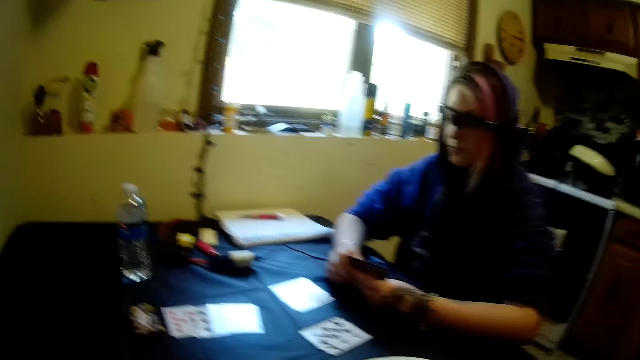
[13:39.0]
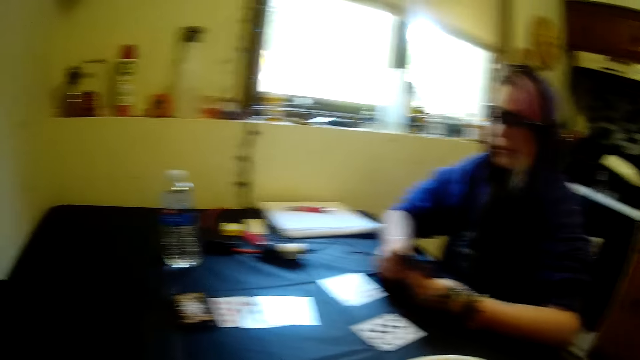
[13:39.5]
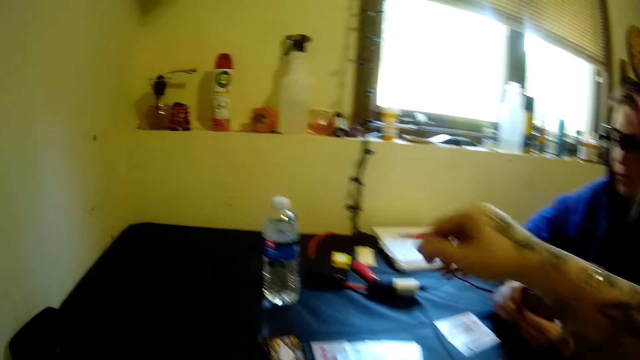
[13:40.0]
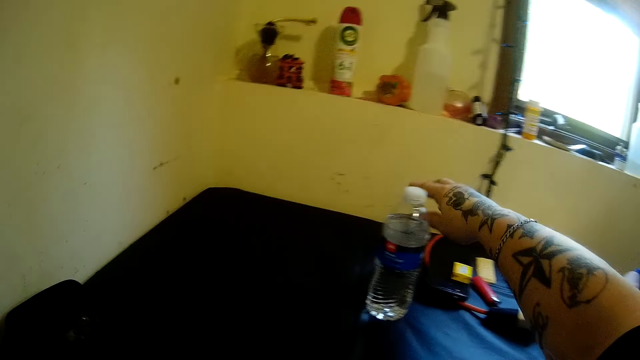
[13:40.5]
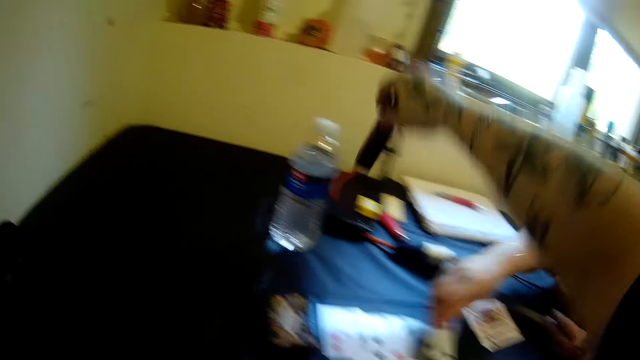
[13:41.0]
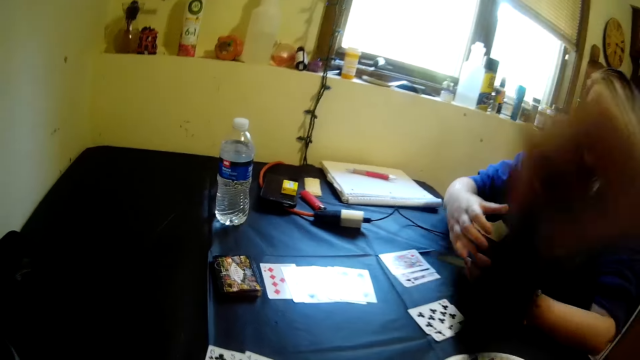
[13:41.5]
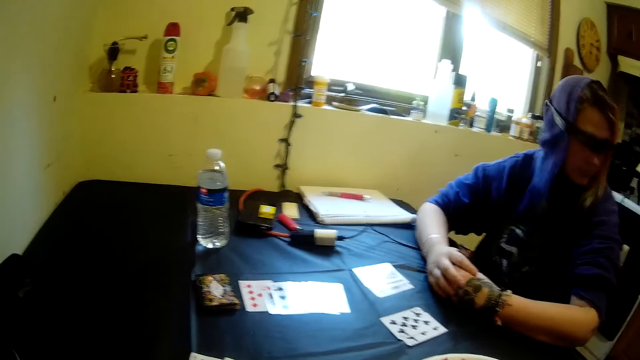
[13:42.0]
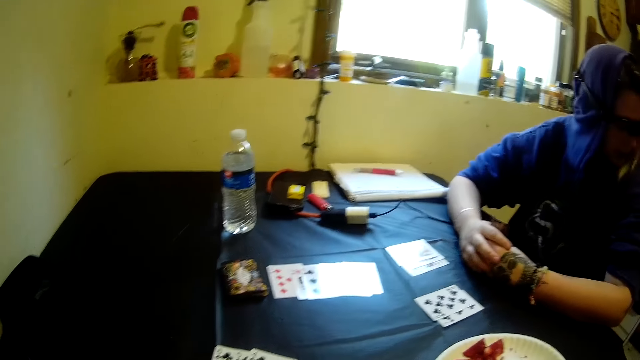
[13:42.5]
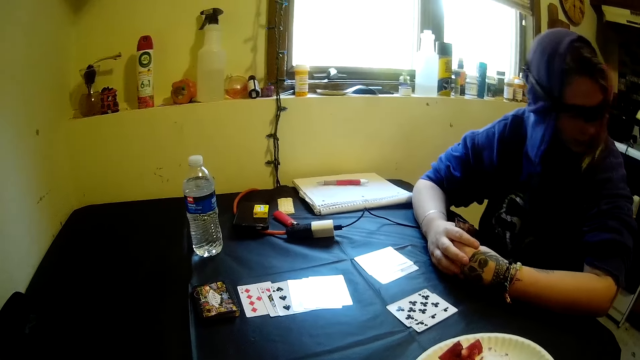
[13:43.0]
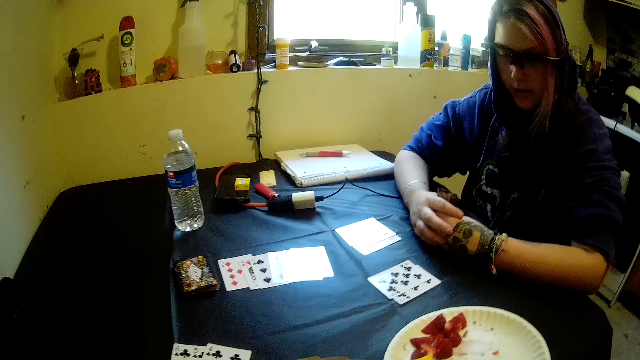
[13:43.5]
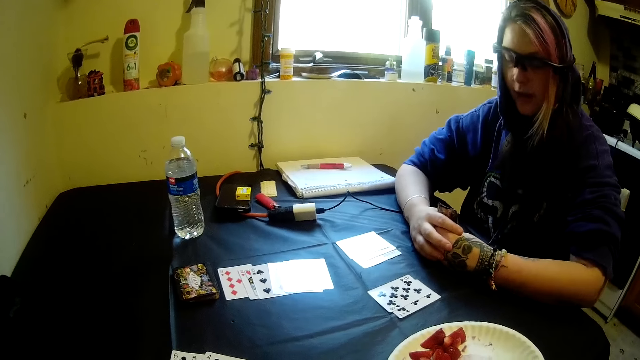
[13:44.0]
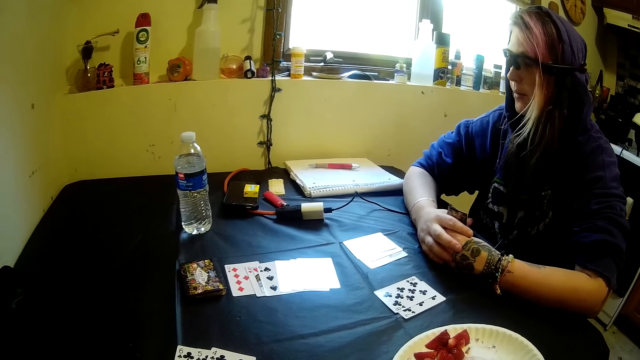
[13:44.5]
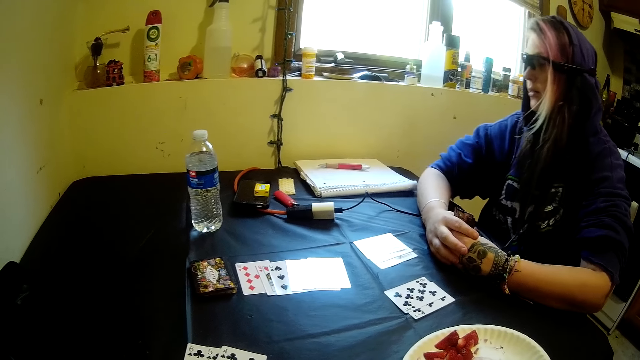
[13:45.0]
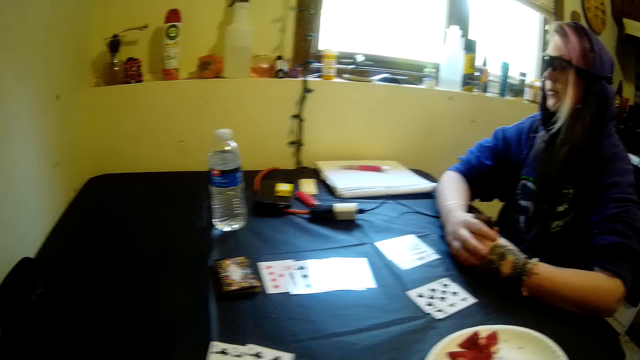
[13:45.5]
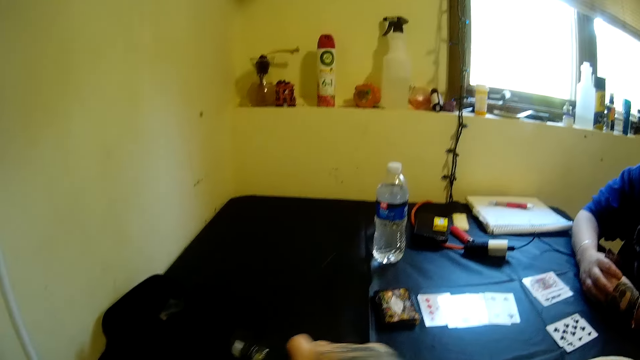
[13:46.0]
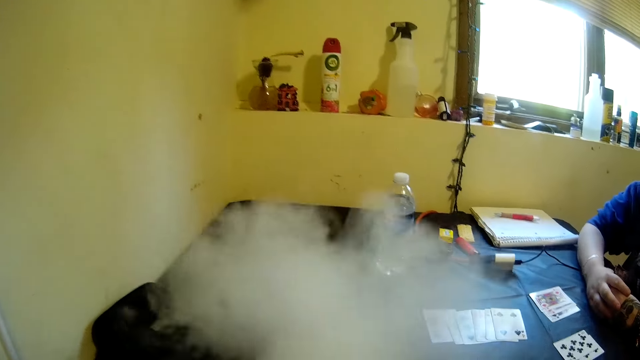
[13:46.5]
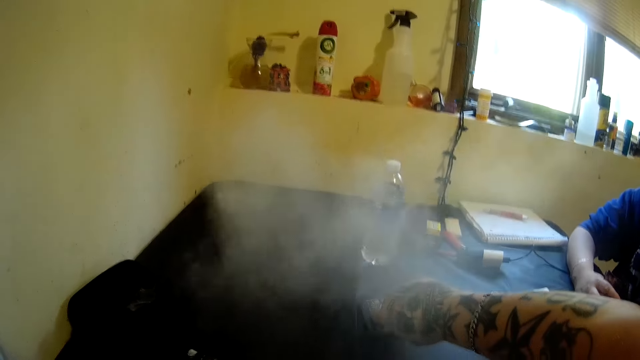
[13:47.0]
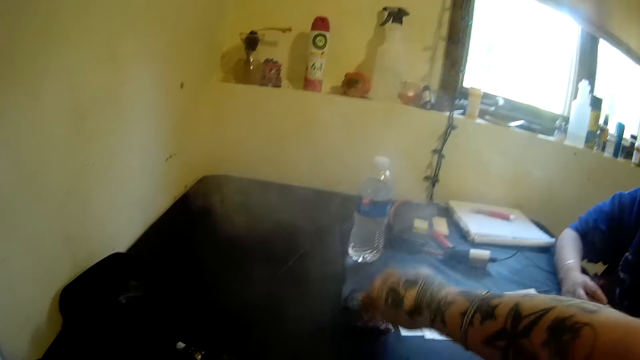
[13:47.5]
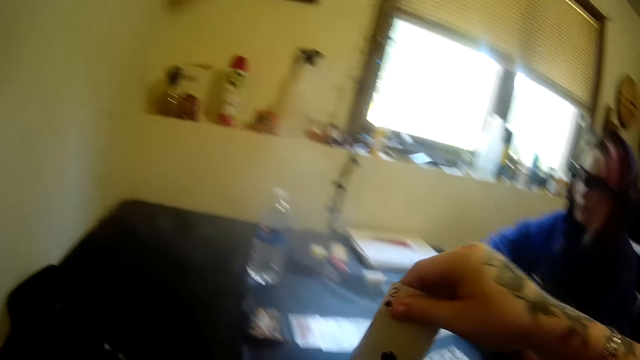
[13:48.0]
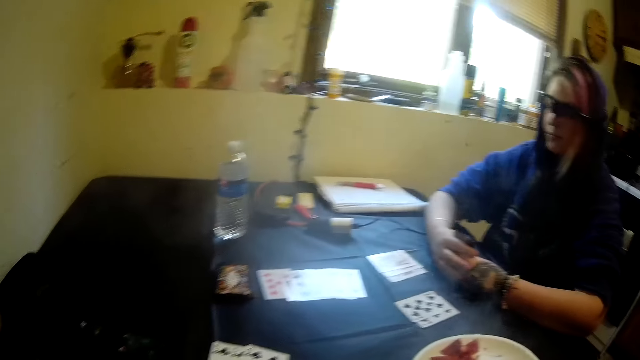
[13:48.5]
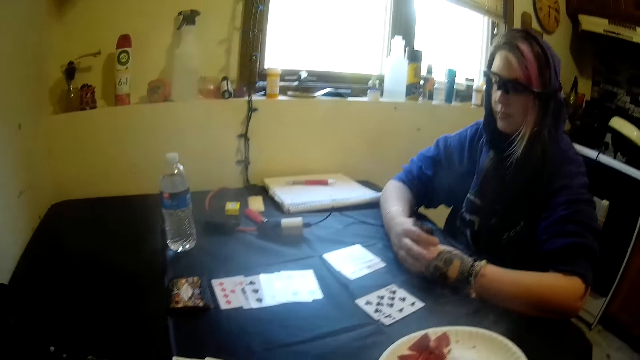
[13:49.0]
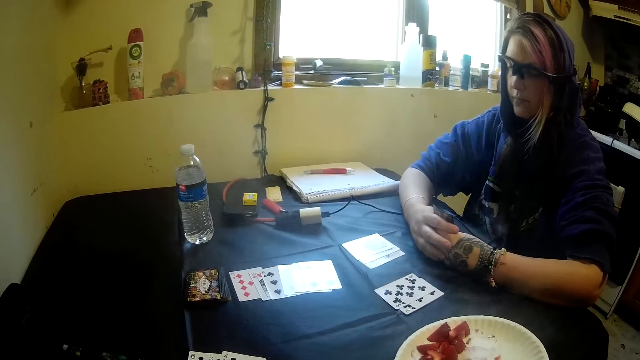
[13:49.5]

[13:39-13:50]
The camera wearer picks the electric cigarette on the table with his right hand. He drops the electric cigarette on the table with his right hand. He picks another card from the stack of cards on the table with his right hand.

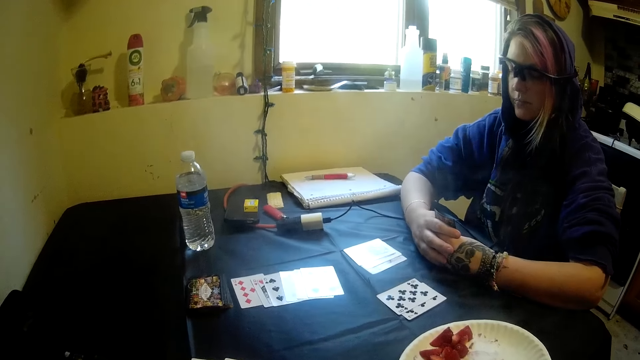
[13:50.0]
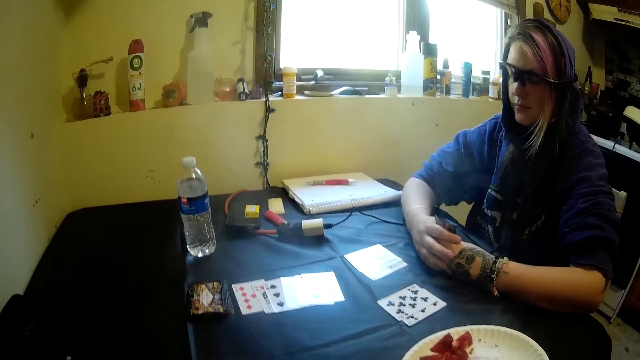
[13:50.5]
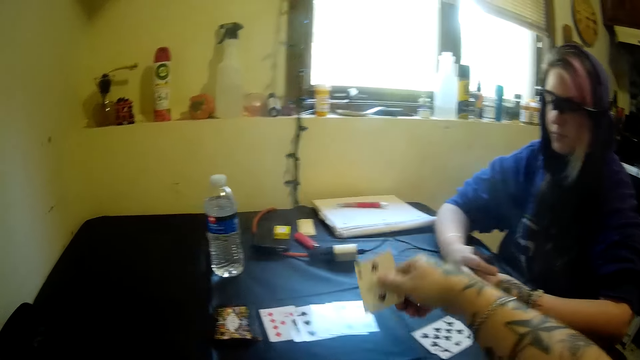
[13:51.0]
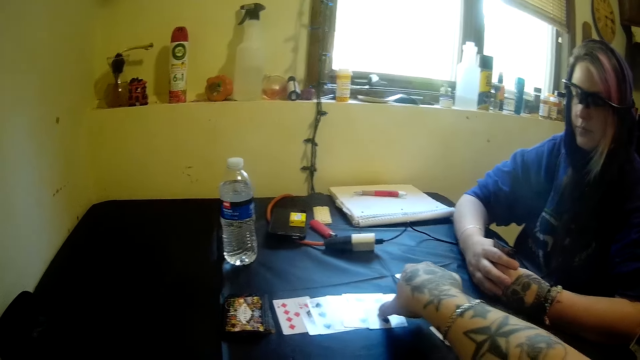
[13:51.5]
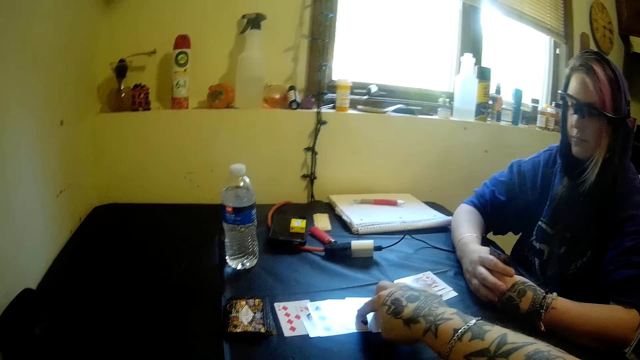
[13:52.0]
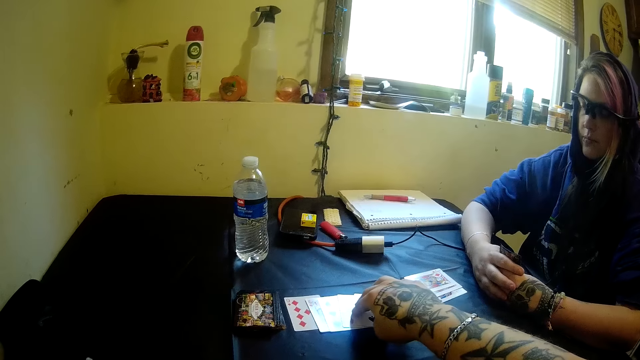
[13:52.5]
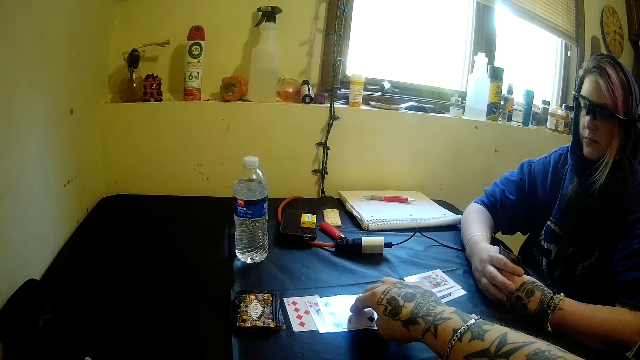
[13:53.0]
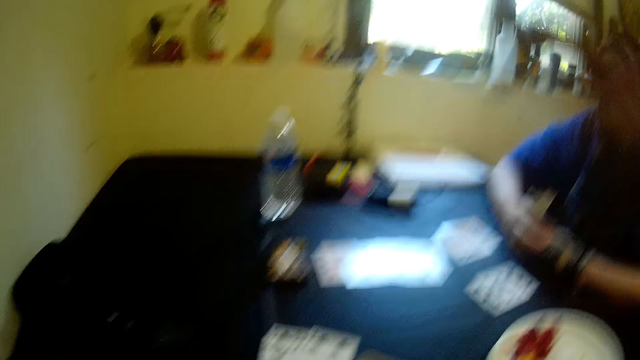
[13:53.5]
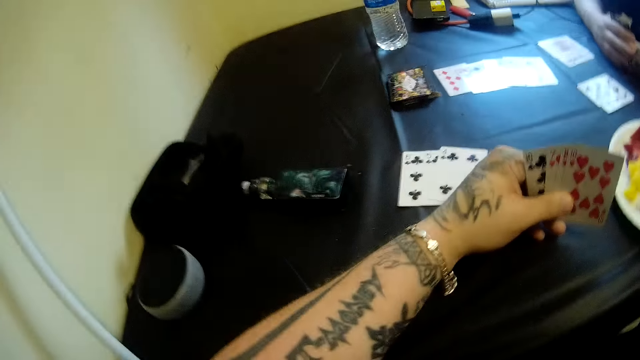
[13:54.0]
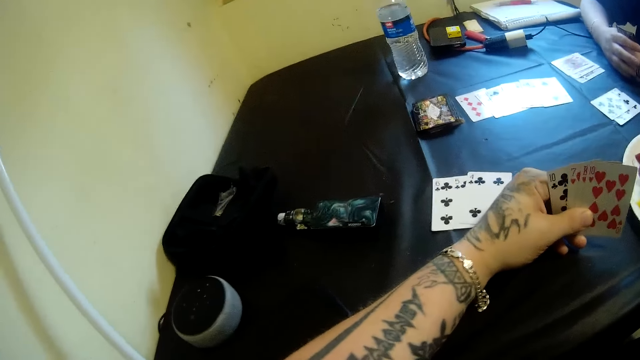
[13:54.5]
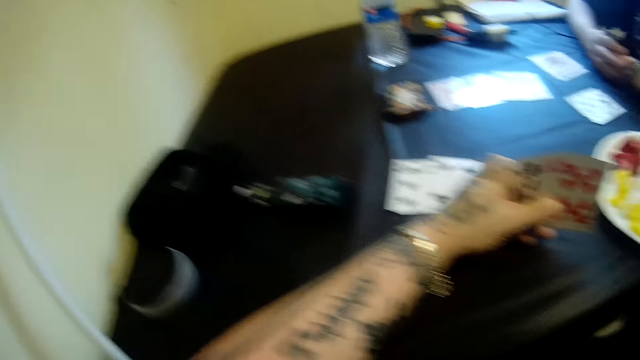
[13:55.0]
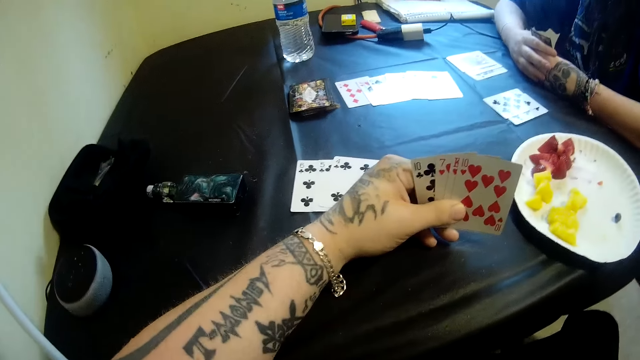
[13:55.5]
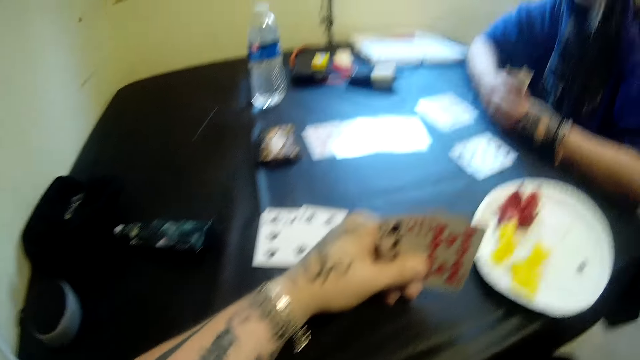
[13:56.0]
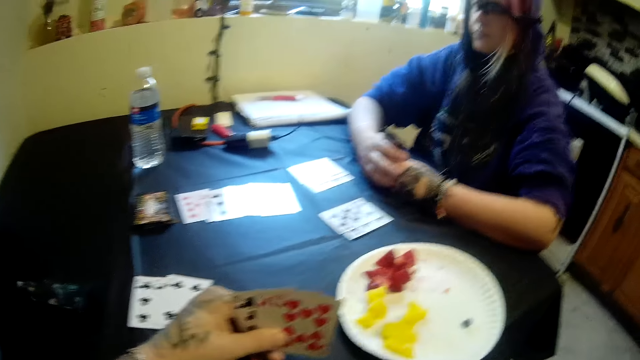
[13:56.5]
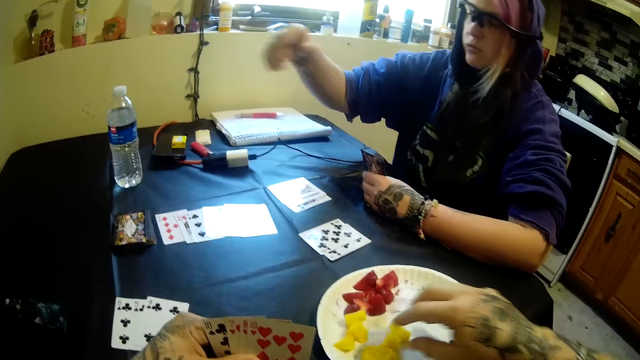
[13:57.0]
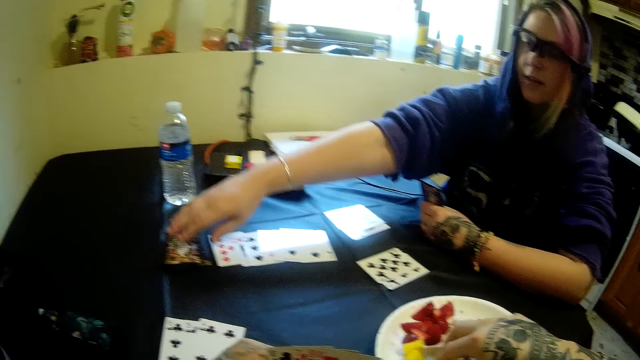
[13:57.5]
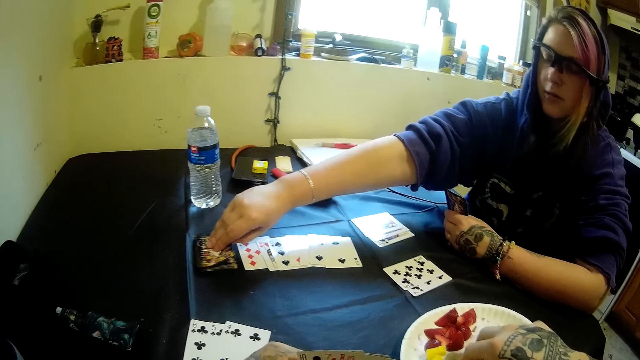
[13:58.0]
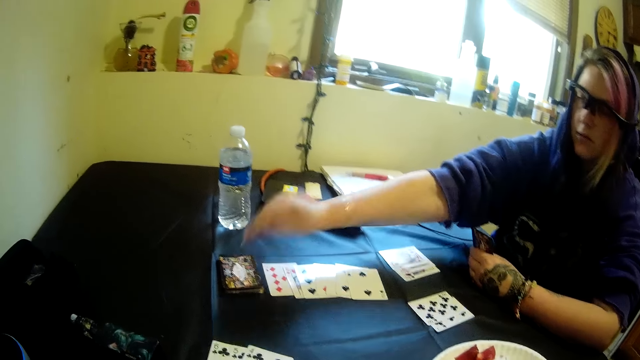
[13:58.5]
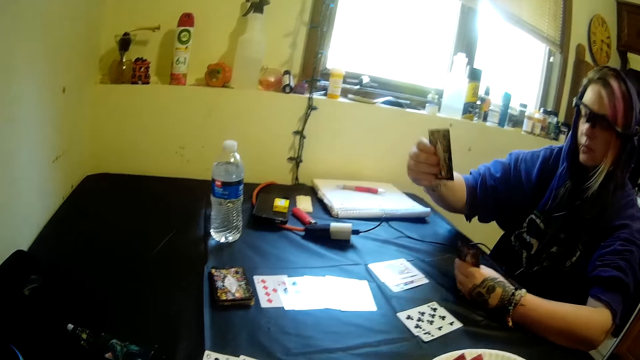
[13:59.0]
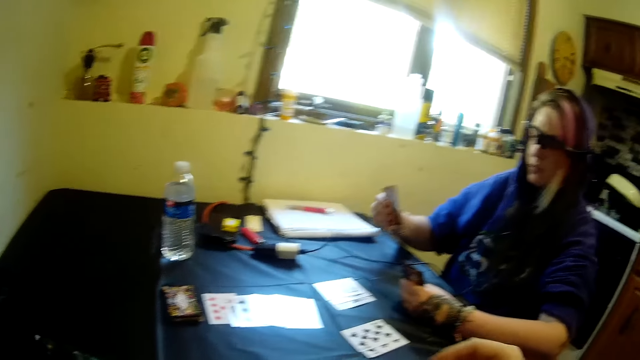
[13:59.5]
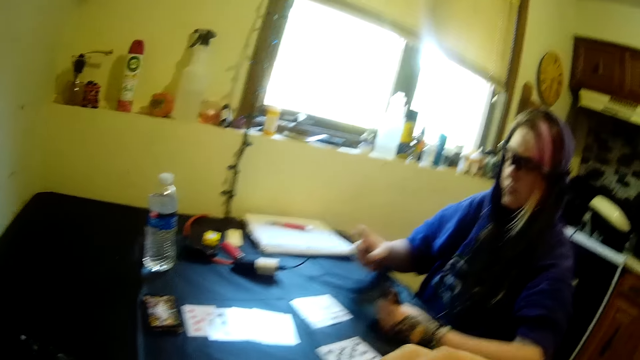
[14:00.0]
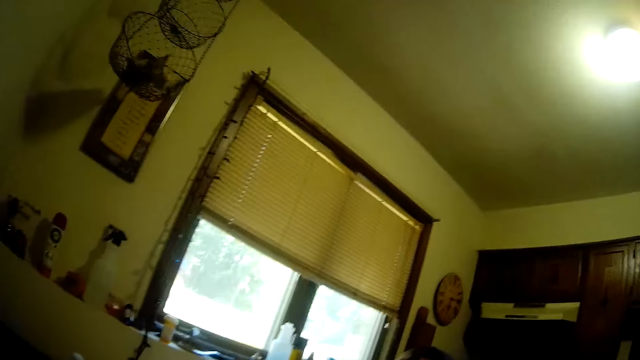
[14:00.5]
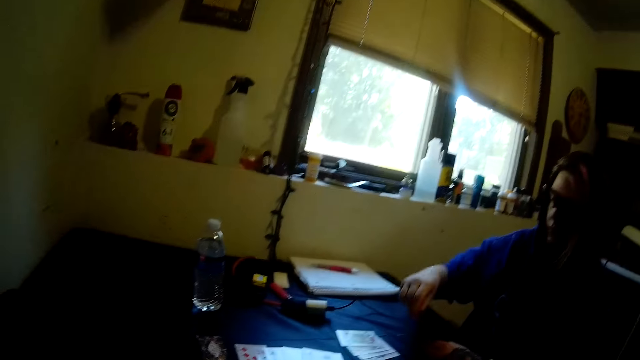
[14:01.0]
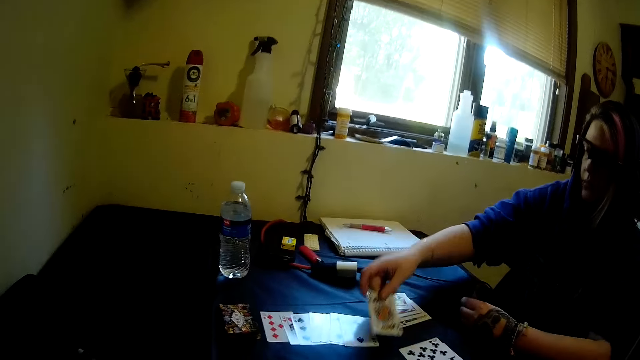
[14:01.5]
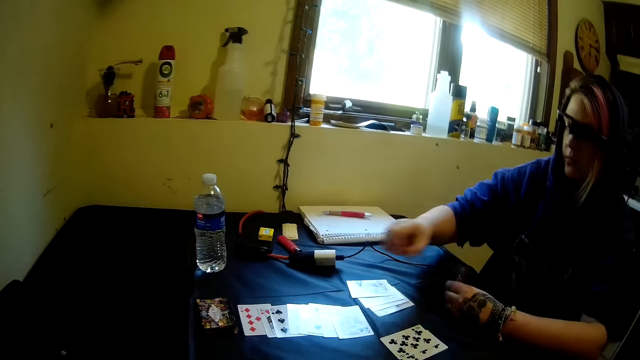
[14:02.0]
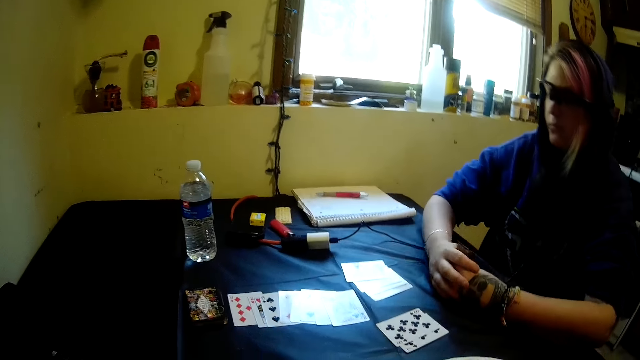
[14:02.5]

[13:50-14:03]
The camera wearer drops a card on the table with his right hand. He arranges the cards on the table. The woman picks another card from the stack of cards on the table with her right hand. The camera wearer picks fruit from the plastic plate on the table with his right hand. The woman drops a card on the table with her right hand.
